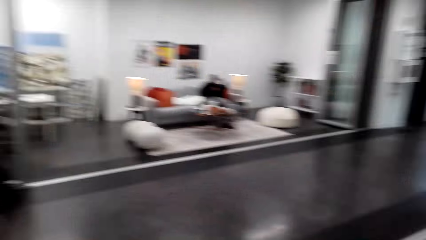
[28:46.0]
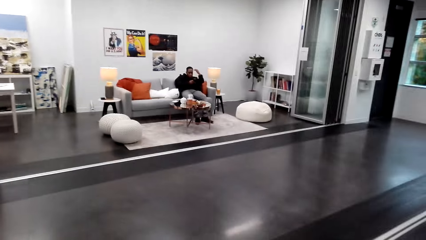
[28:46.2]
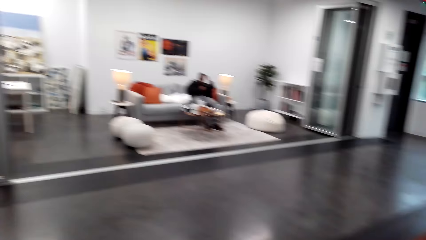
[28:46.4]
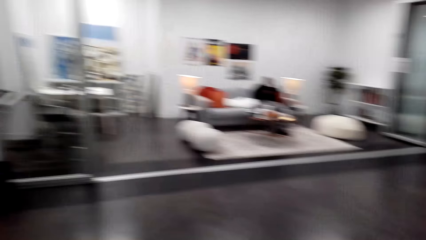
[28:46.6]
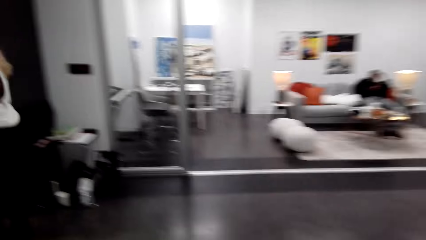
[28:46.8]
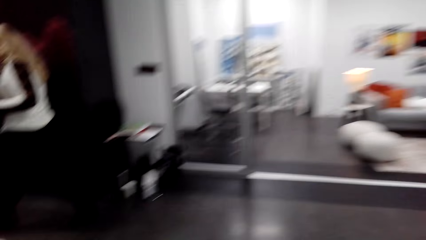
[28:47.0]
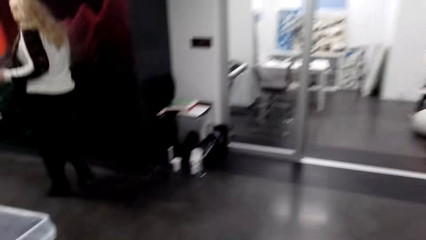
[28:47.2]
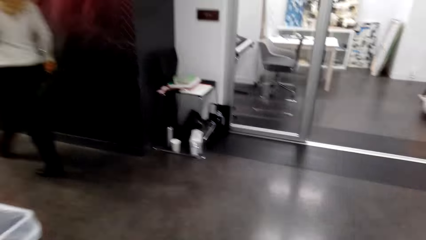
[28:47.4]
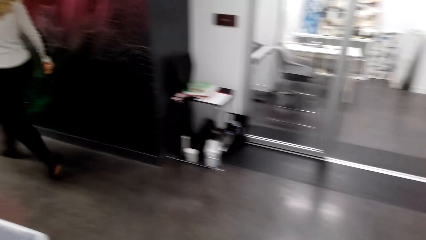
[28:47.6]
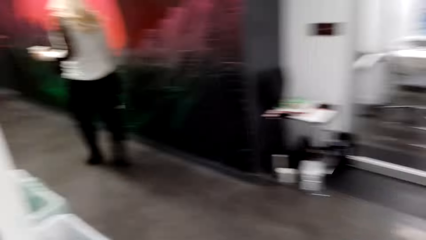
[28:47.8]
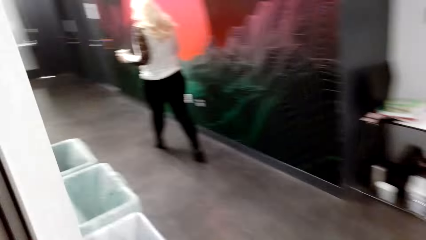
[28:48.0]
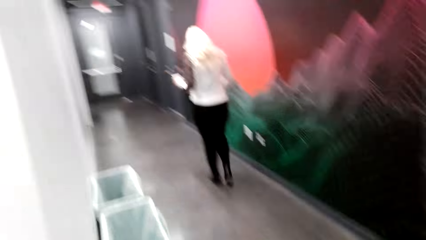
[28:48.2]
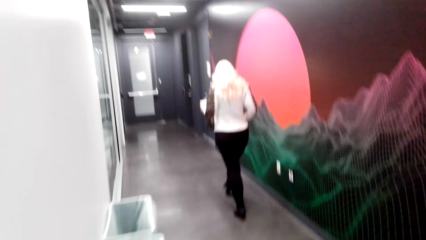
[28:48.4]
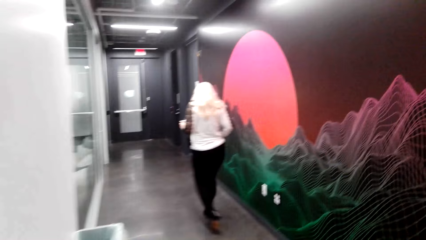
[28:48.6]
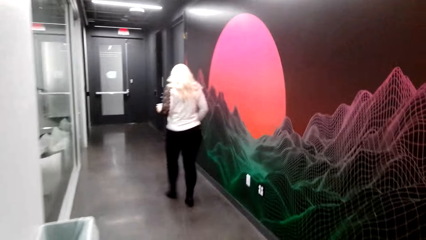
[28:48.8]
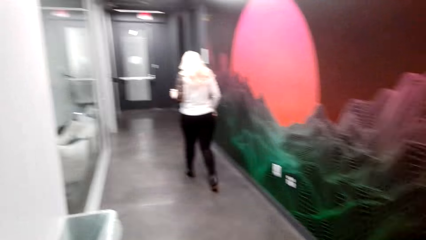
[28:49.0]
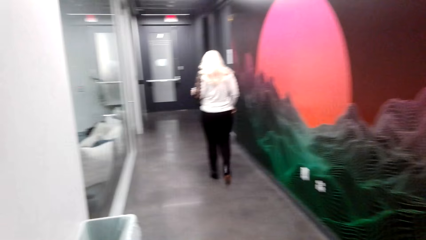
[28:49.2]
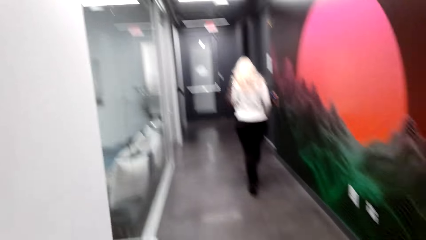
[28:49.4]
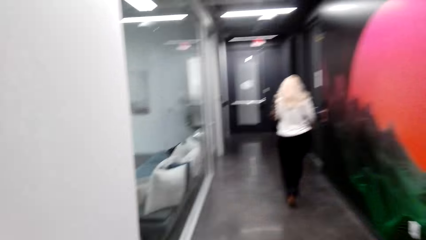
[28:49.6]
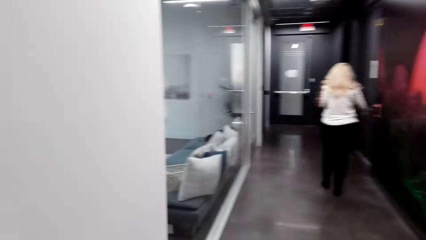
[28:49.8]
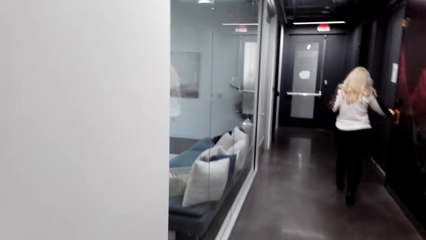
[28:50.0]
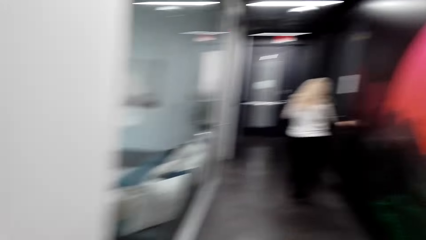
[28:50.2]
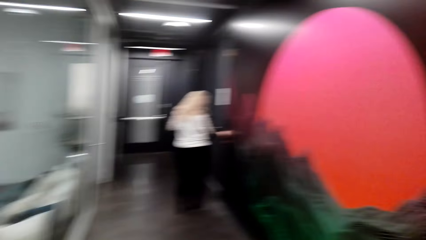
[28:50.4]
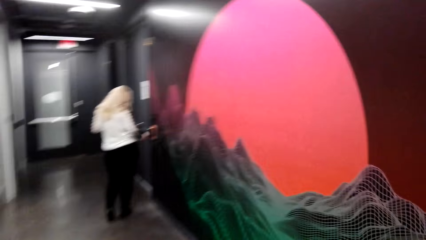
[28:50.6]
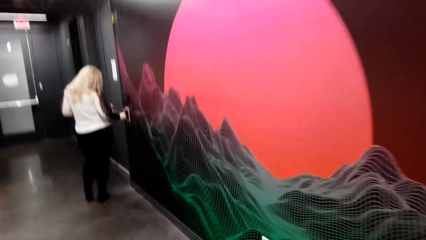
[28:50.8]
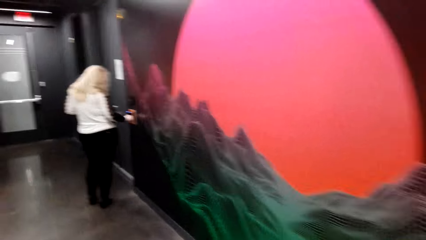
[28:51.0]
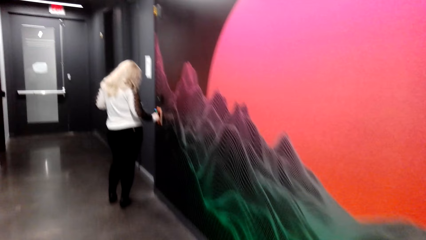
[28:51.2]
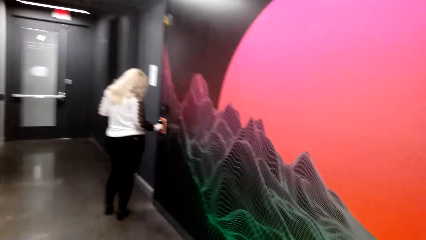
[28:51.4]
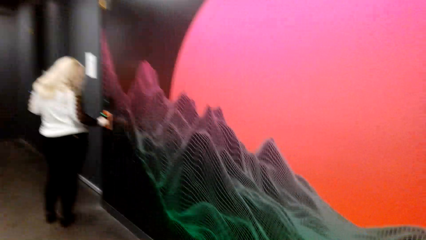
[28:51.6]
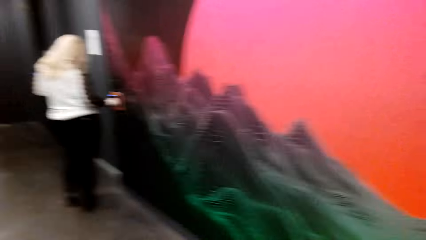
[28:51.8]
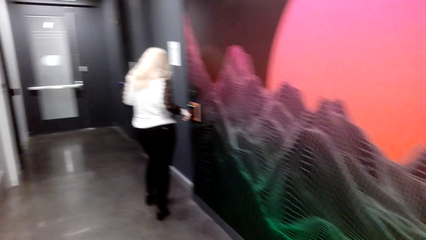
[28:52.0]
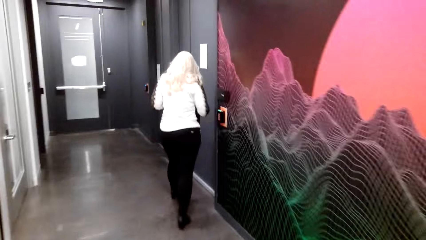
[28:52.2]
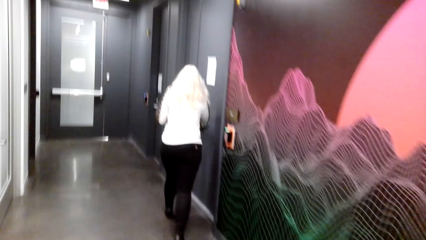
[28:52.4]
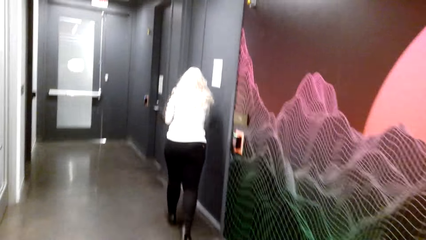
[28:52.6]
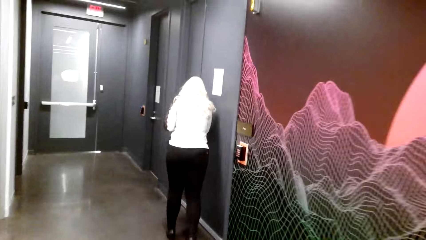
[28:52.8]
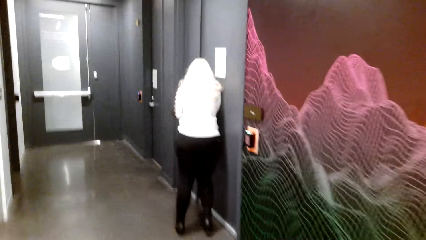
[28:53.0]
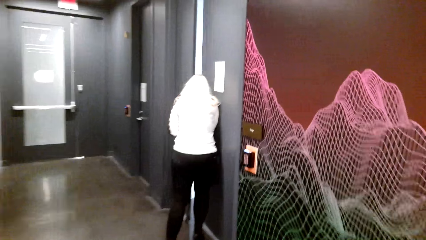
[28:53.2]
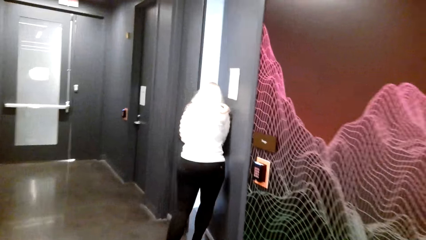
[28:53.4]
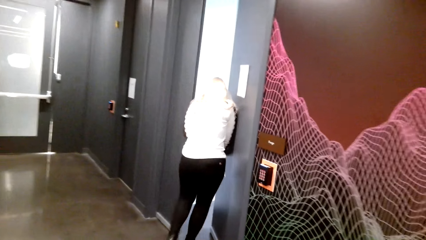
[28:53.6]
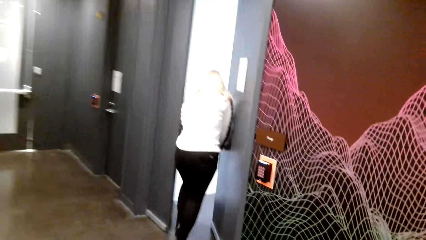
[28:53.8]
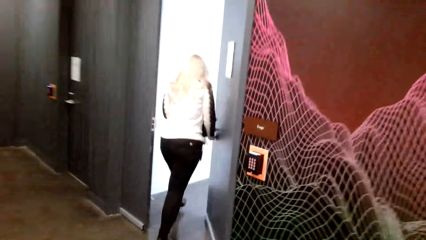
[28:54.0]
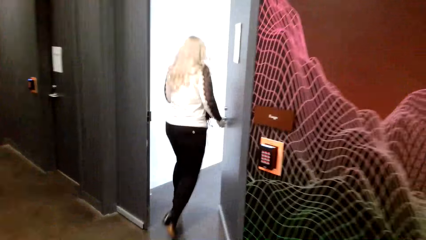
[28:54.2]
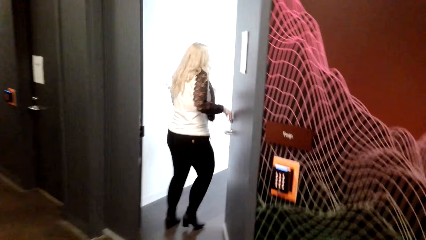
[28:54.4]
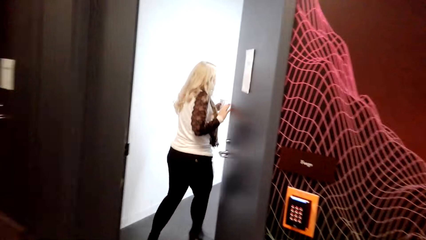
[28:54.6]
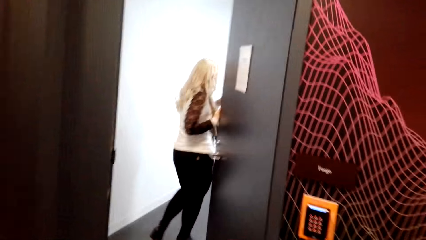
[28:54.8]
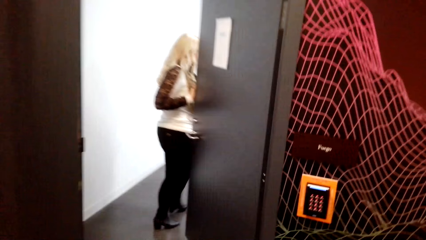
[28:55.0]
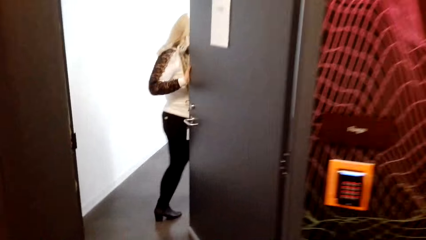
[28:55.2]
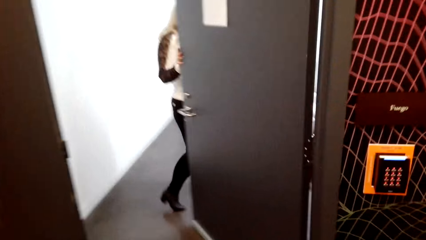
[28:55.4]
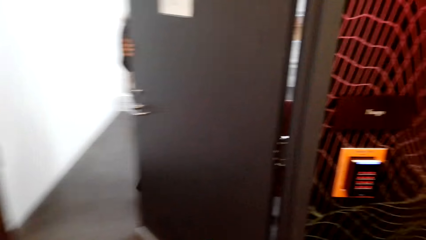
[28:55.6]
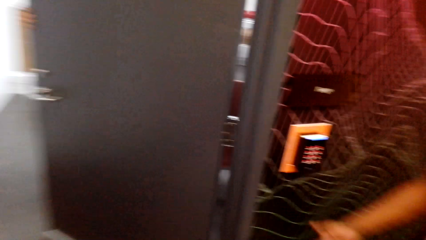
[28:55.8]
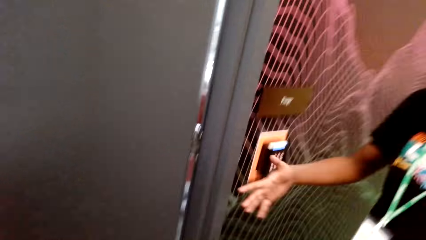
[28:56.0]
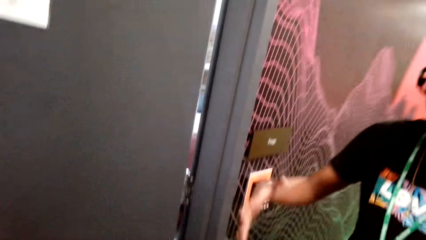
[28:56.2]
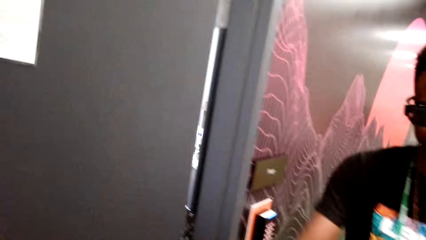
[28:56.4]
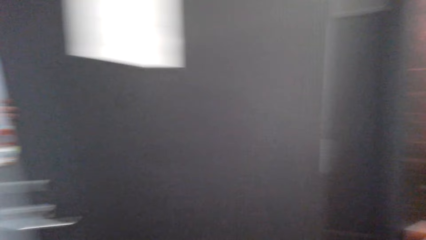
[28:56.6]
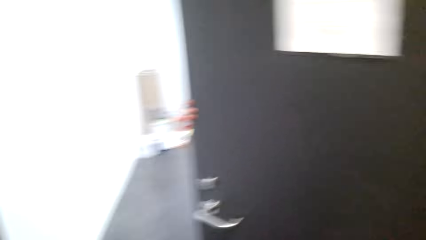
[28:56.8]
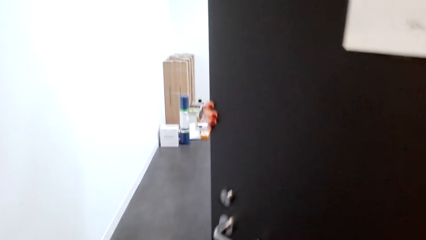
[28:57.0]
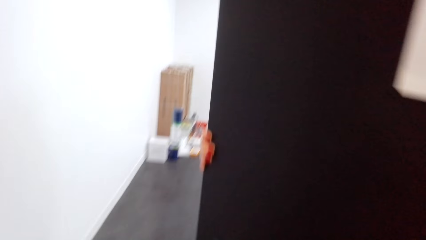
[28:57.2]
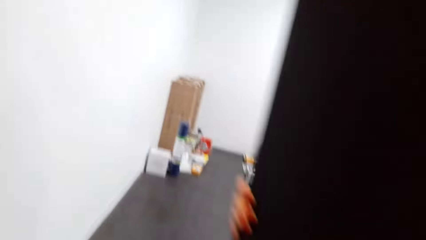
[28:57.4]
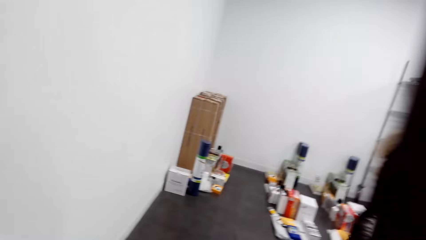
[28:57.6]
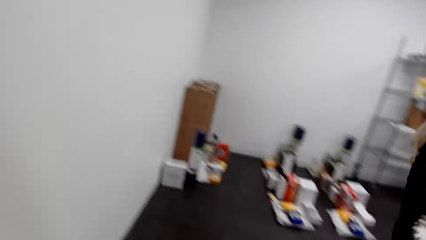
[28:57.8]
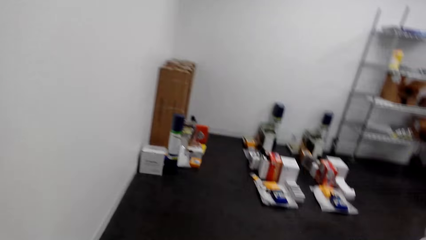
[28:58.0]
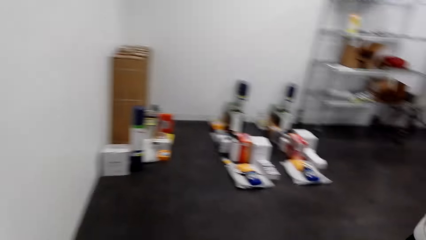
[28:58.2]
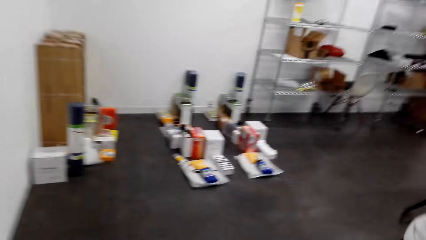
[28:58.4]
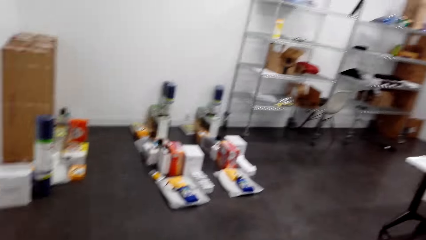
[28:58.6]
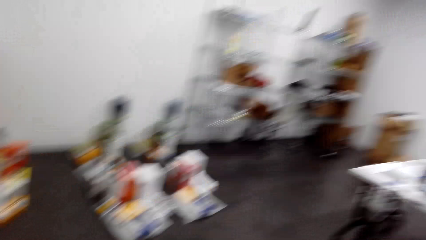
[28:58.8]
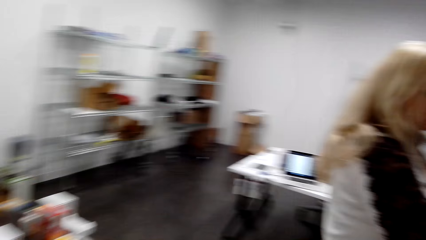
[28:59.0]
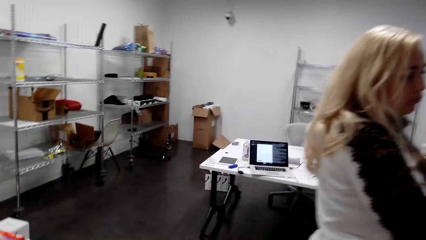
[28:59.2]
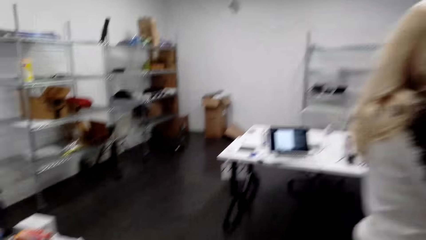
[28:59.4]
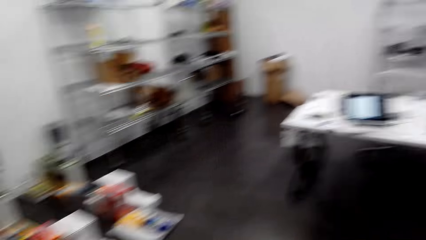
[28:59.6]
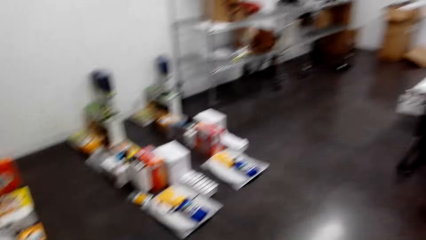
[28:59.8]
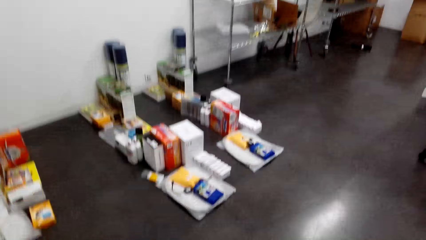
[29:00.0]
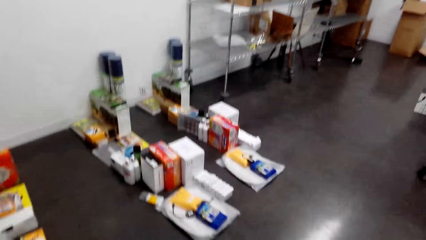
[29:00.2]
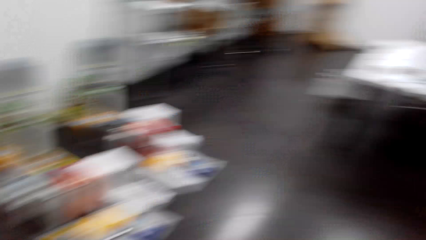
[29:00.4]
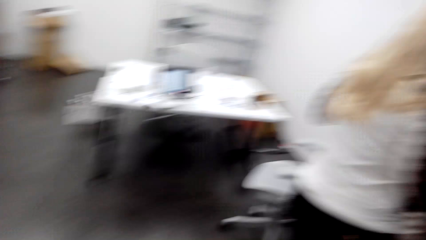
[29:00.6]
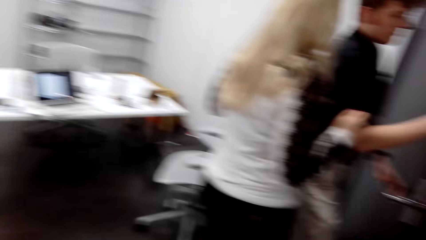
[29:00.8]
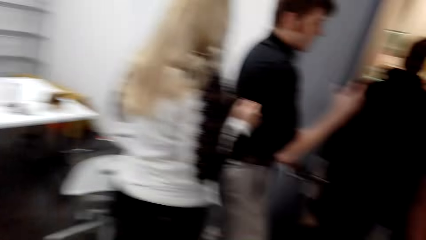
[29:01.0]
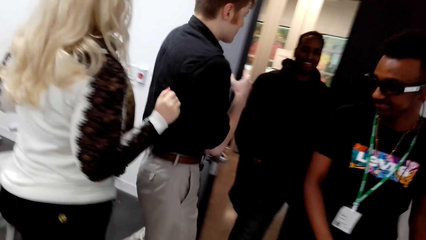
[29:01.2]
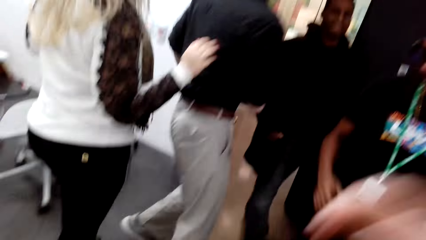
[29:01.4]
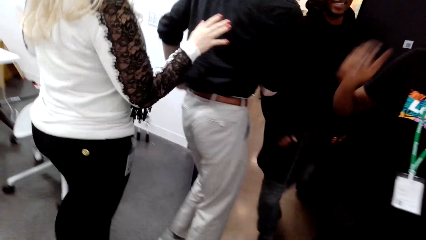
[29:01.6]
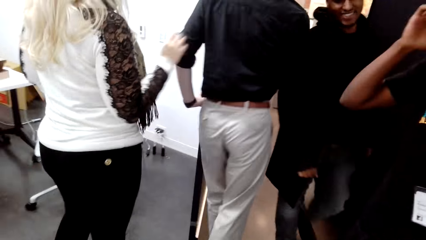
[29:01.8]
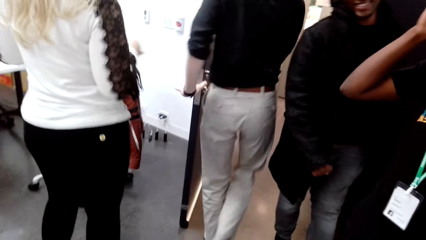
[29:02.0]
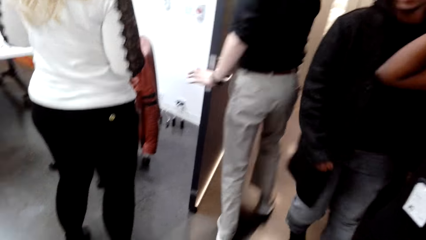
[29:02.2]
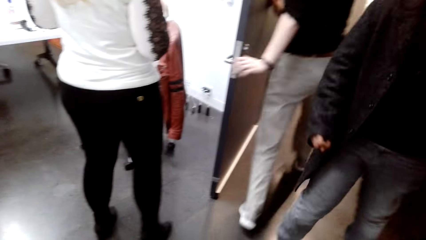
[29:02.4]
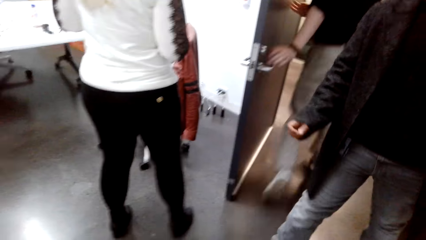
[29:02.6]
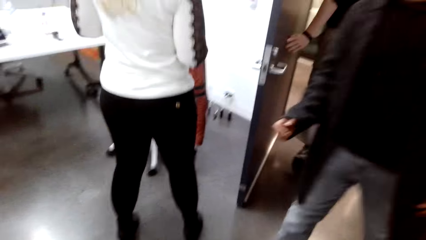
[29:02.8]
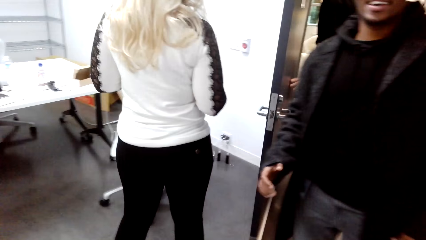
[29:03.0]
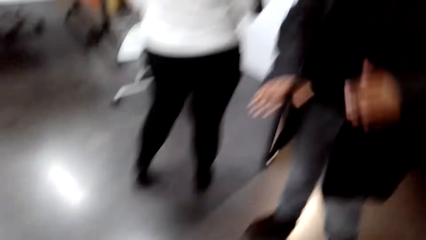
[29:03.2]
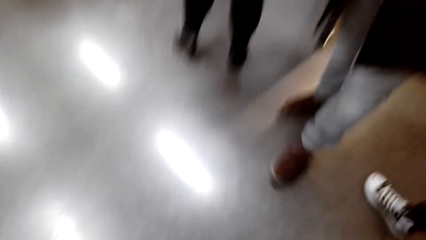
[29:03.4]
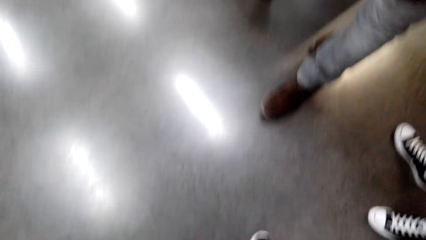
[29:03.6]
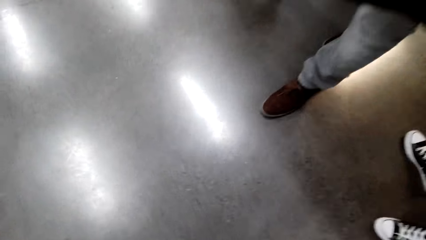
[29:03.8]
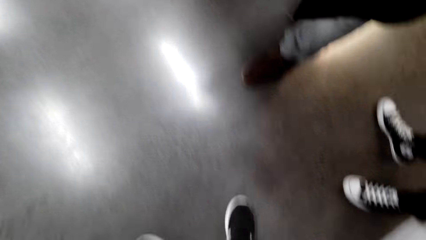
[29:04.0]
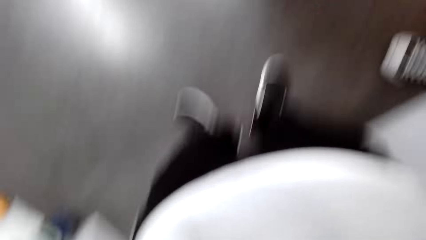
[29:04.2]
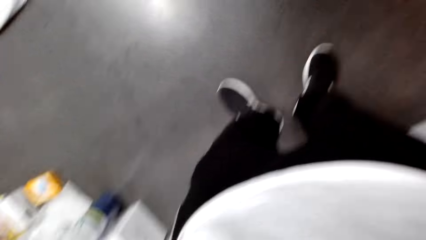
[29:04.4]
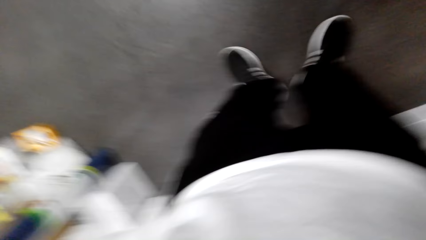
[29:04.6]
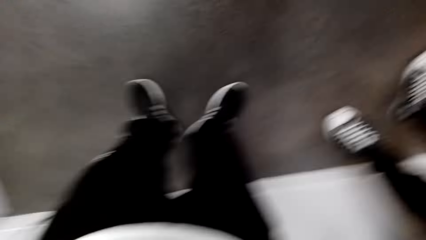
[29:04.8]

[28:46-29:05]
A person stares at the phone. A woman walks around. The camera wearer walks in the hallway. The woman presses the buttons on the door entry buzzer. The camera wearer walks in the hallway. The woman opens the door and enters the room. The camera wearer enters the room. A man puts a hand on the door entry buzzer, presses the buttons. The woman holds the door. The camera wearer walks in the room. The man walks in the room. Another man holds the door. Another man walks into the room. The woman, the first man and another person walk around. The second man walks out of the door. The camera wearer looks around.
